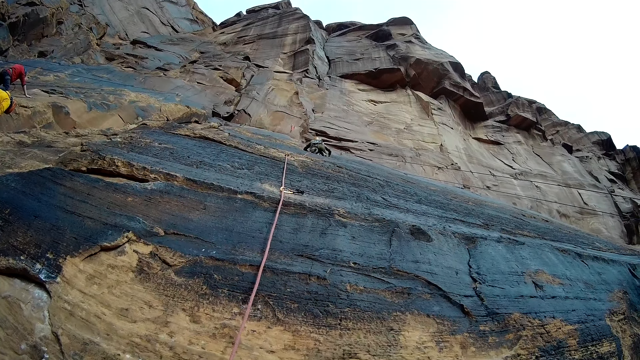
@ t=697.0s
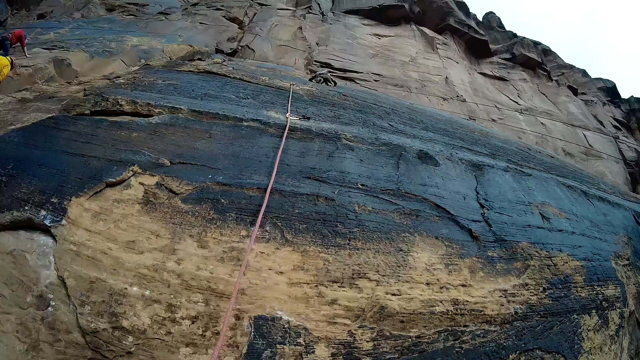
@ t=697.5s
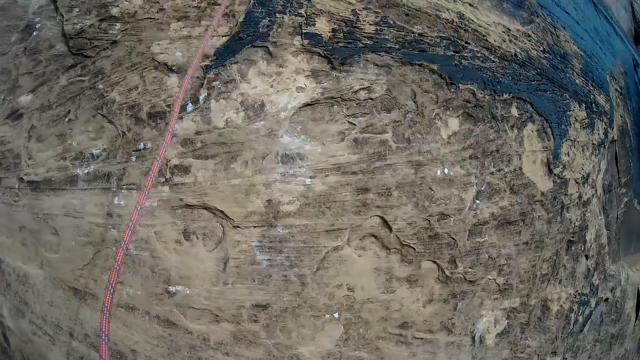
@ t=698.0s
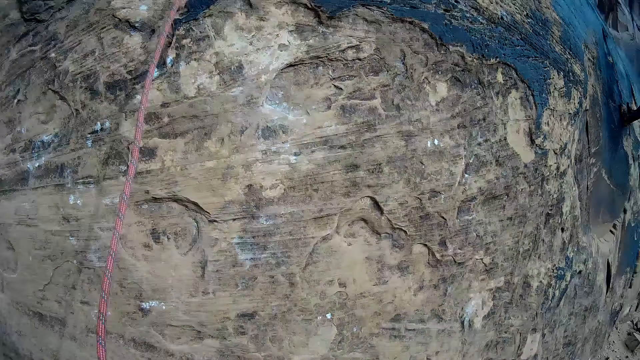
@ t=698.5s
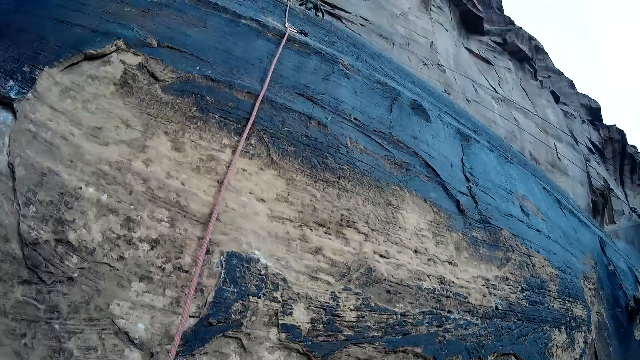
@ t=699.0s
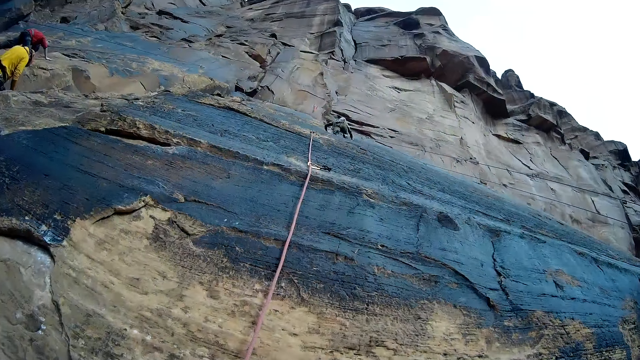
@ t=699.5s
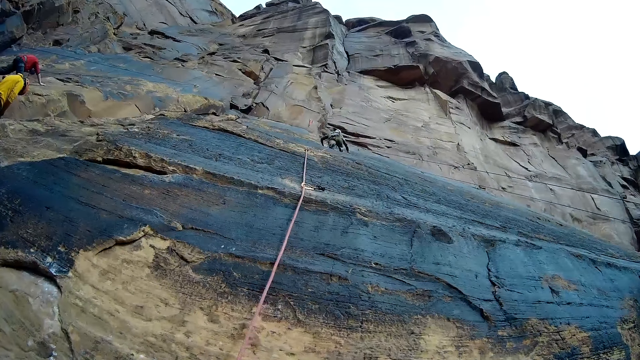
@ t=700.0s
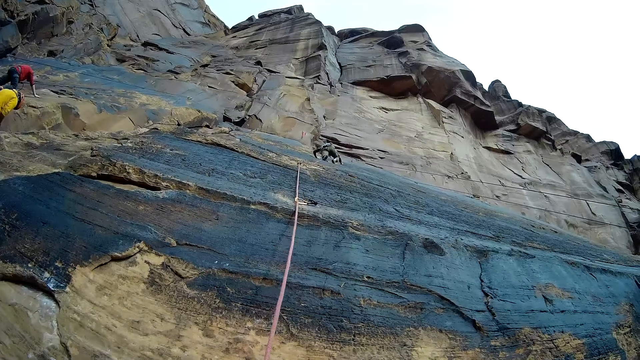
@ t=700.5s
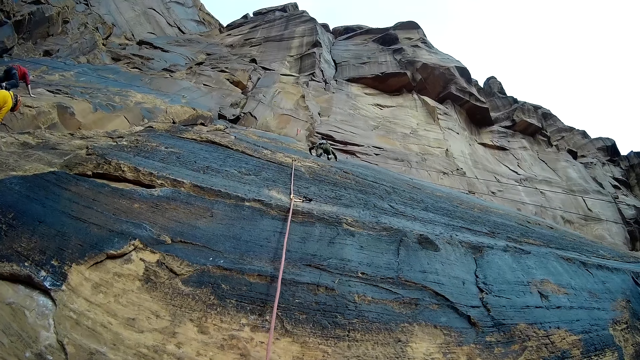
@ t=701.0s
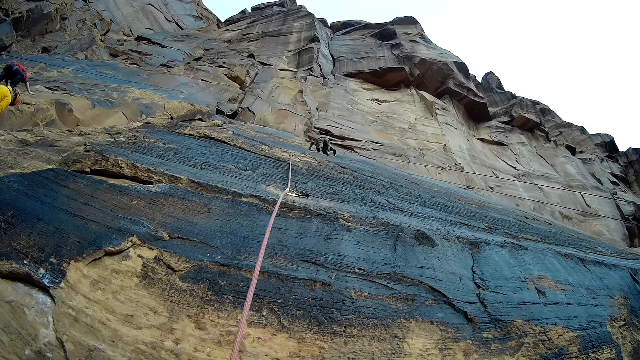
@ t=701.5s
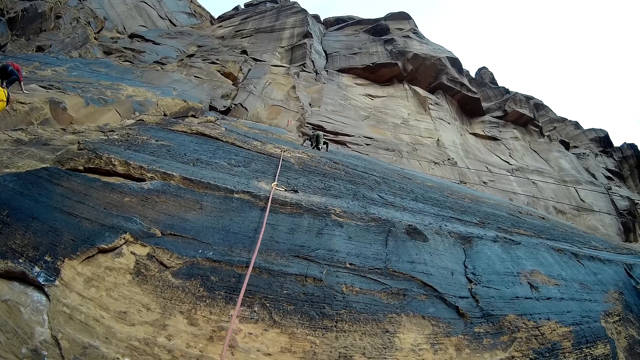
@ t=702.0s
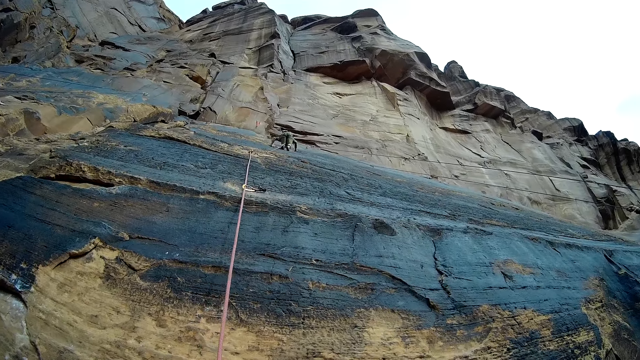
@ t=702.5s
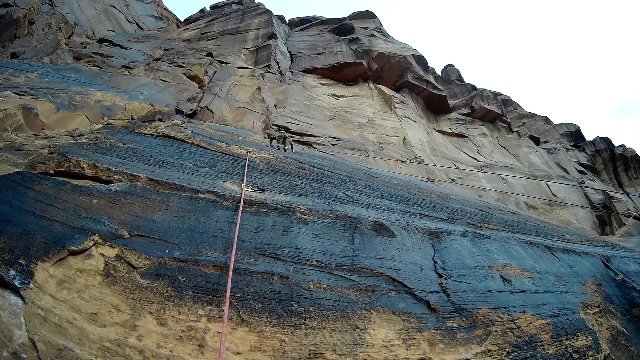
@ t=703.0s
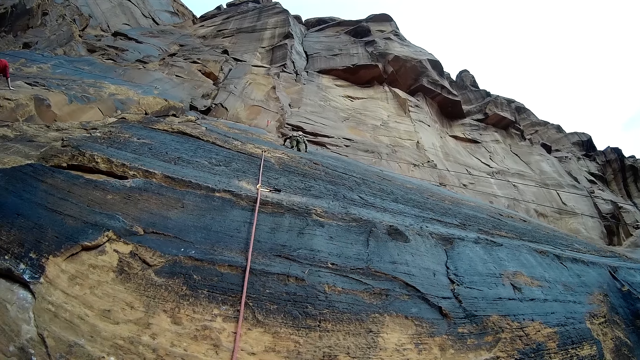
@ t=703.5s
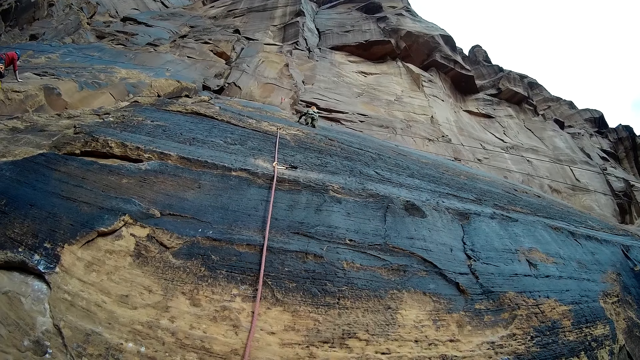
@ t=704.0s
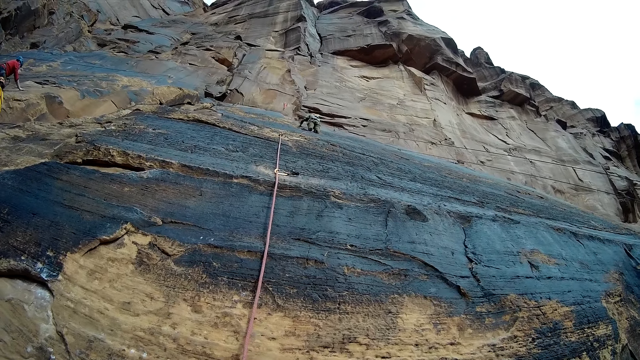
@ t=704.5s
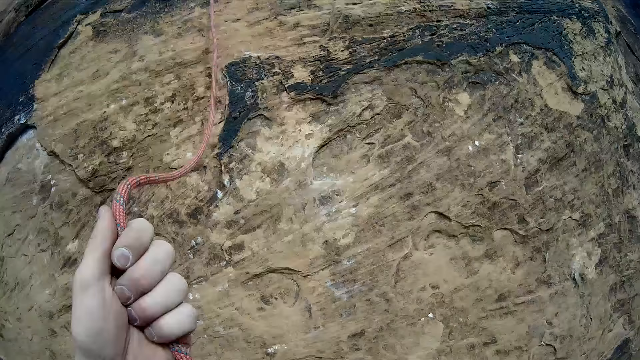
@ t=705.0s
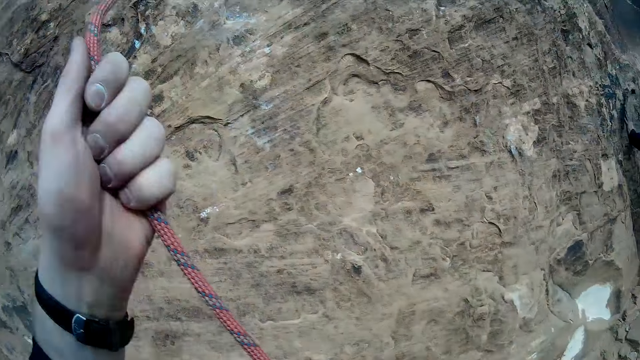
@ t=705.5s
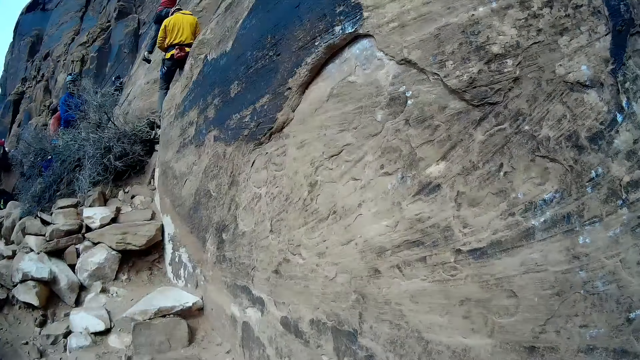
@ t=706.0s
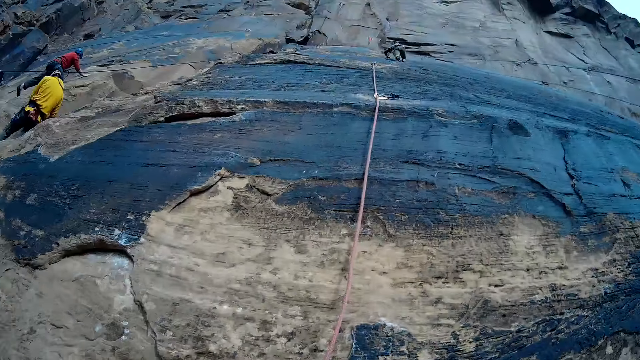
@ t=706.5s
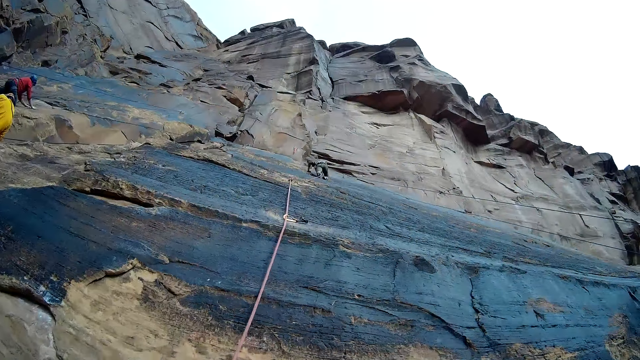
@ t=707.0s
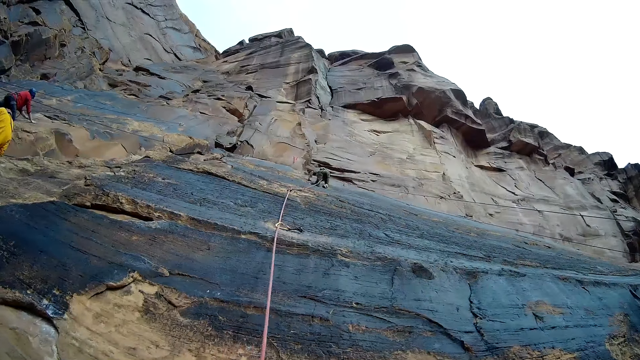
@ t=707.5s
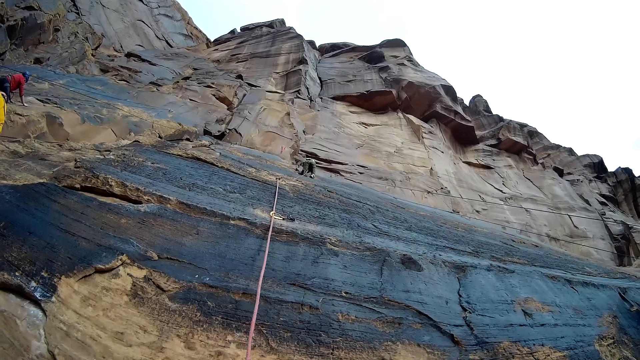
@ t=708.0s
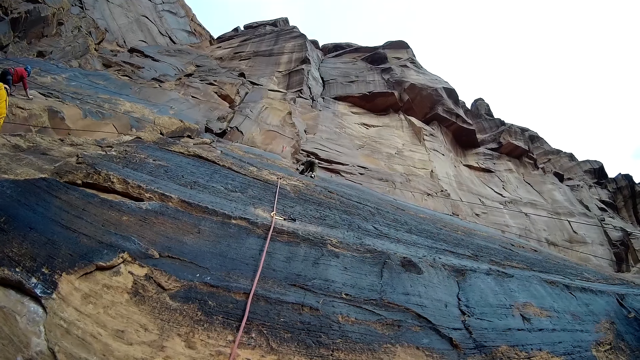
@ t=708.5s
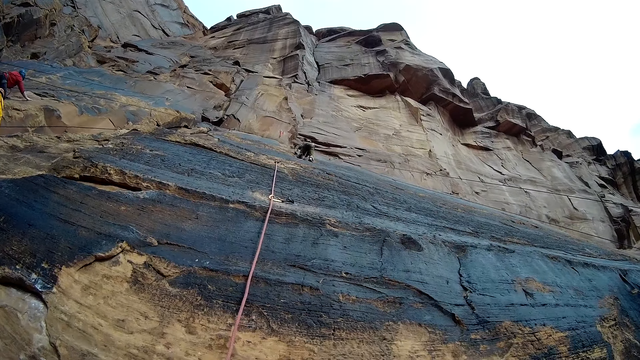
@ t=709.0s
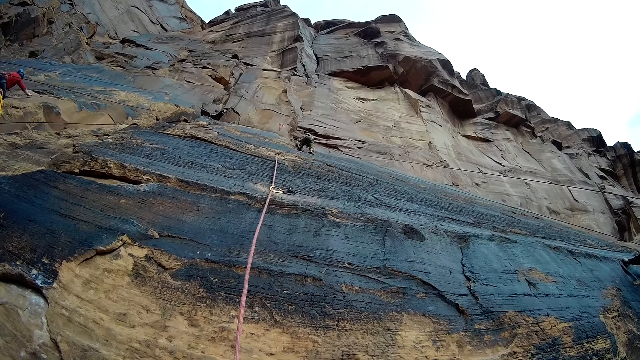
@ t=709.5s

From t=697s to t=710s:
The camera wearer looks around. A person climbs the mountain. The camera wearer looks around.

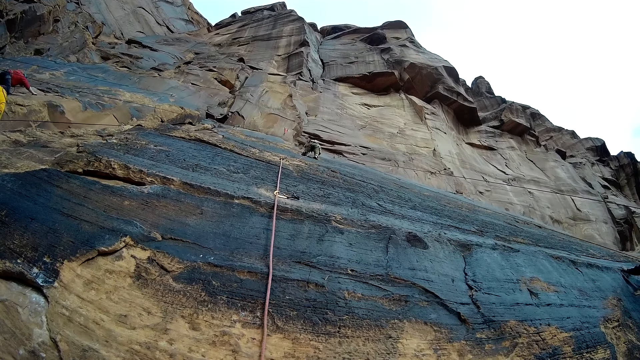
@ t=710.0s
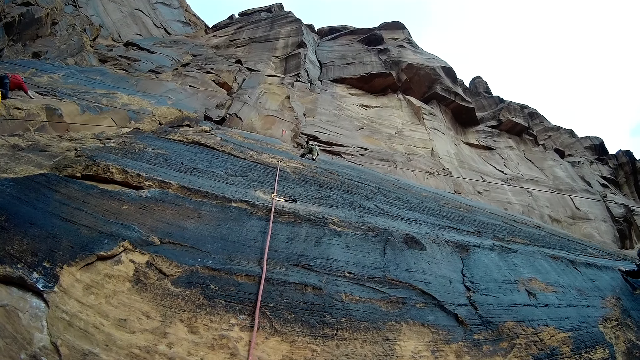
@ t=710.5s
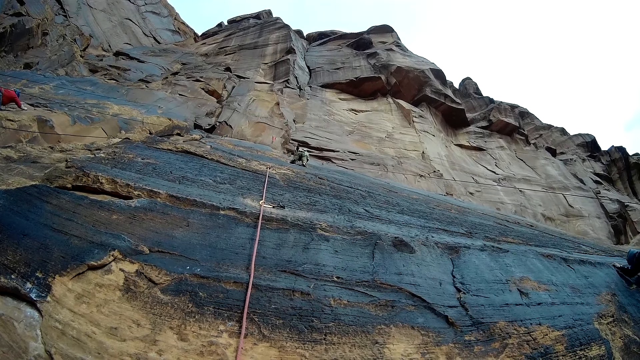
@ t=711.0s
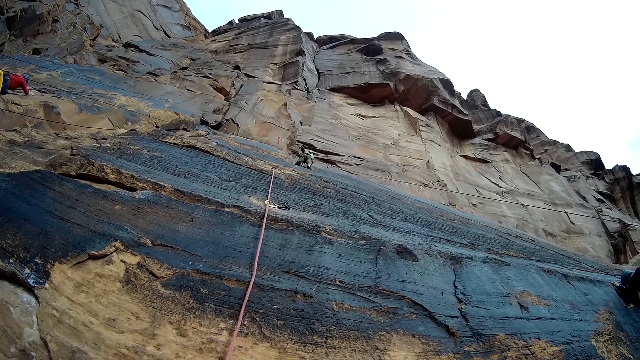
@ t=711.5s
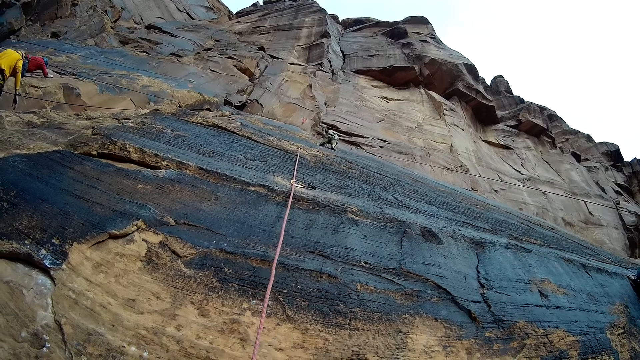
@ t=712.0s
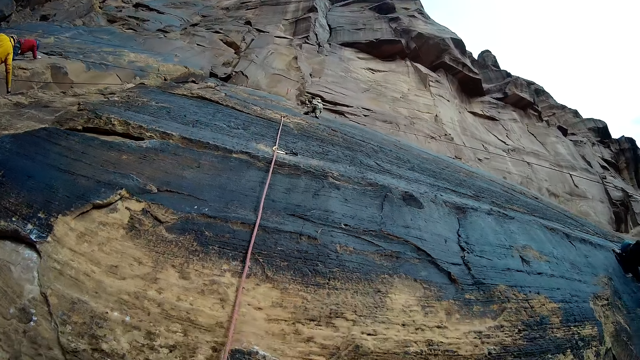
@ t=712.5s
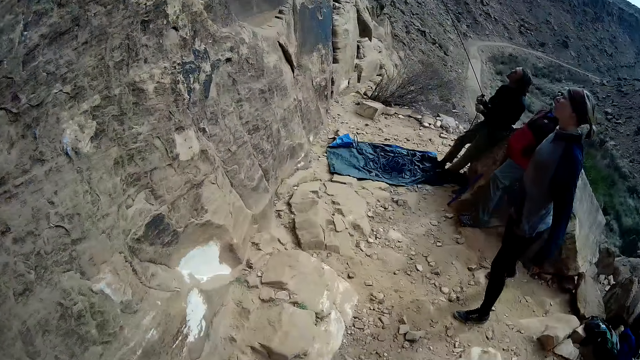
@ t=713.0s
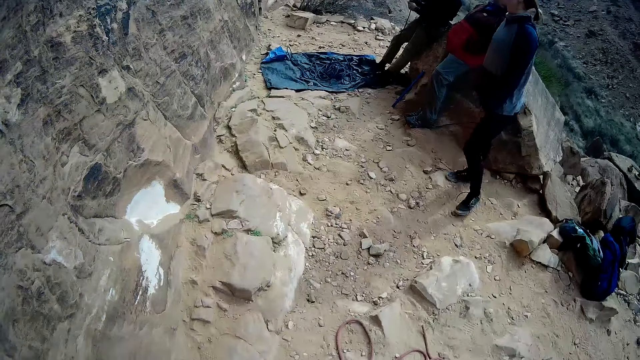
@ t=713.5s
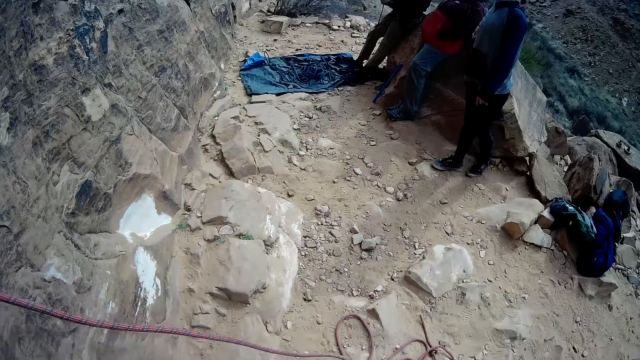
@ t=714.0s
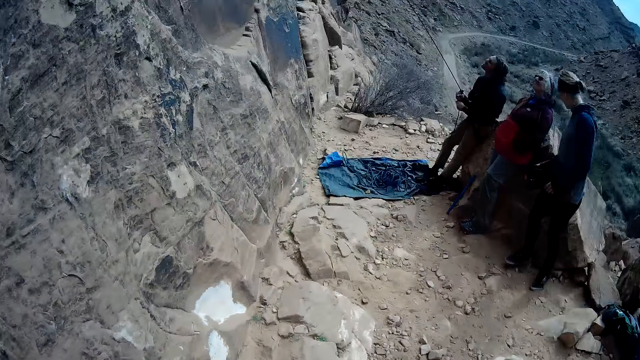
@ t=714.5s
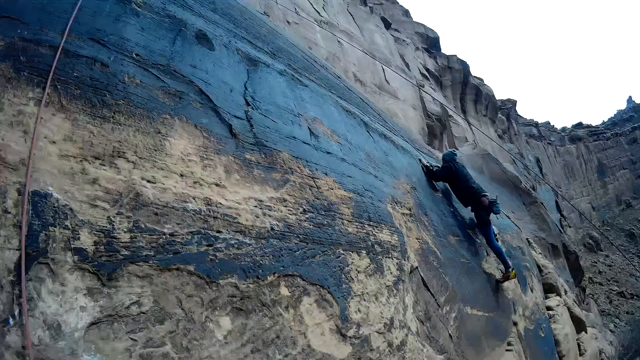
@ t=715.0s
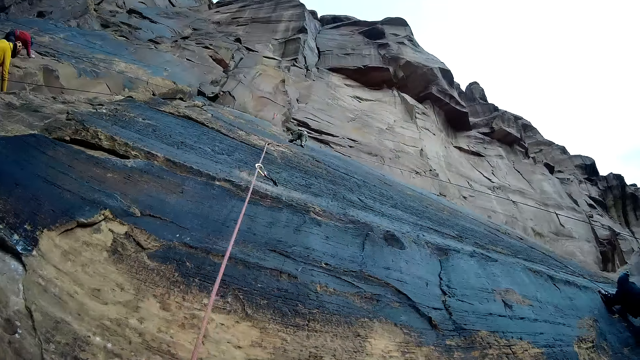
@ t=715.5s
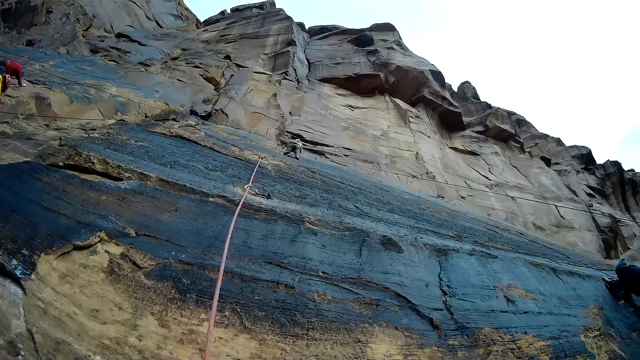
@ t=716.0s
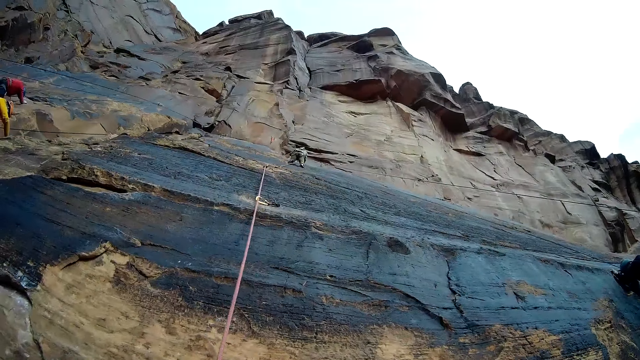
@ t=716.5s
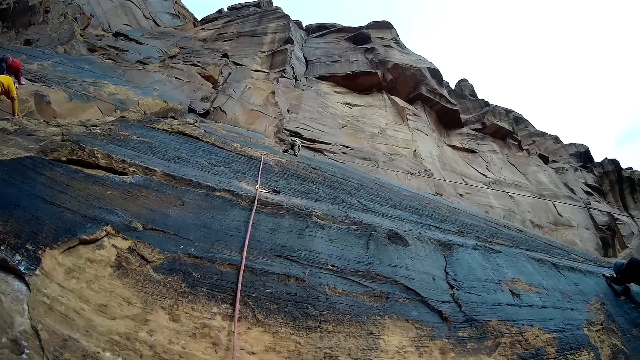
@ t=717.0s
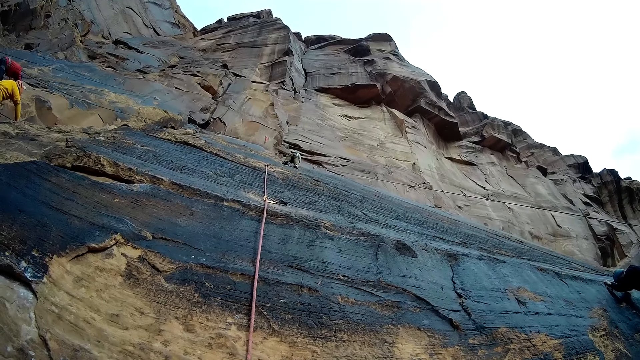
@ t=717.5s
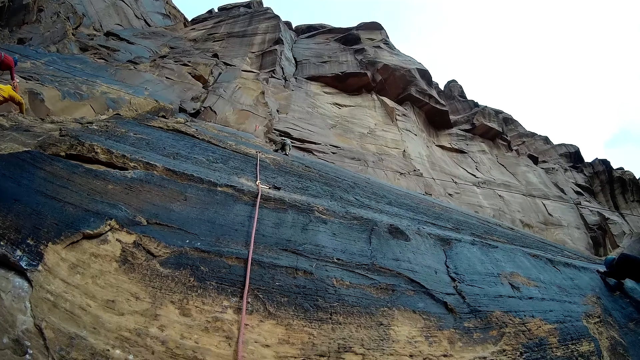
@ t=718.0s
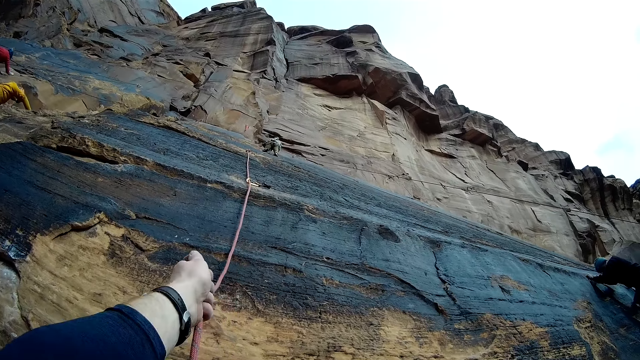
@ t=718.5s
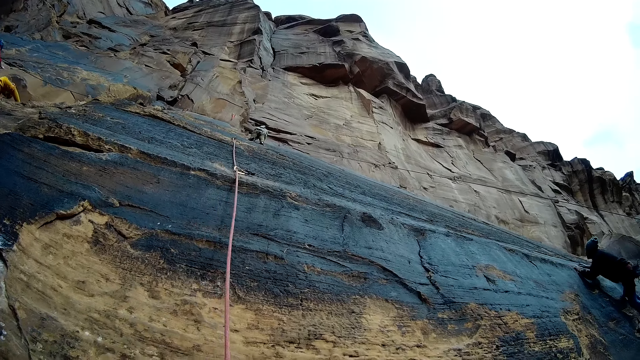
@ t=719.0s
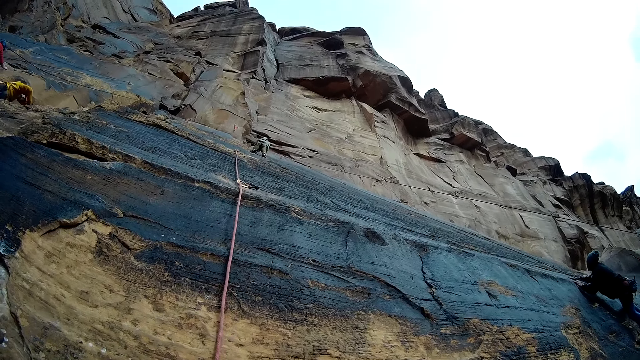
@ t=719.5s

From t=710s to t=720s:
The camera wearer tugs at the rope attached to the mountain wall. A person climbs the mountain.
